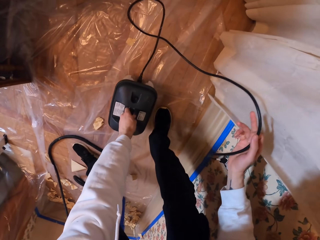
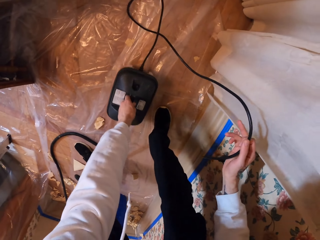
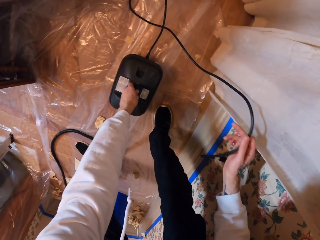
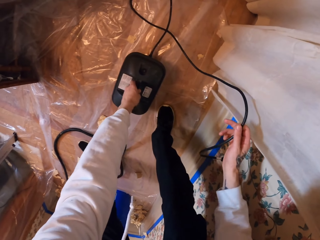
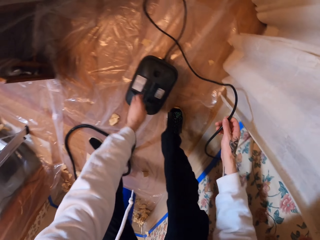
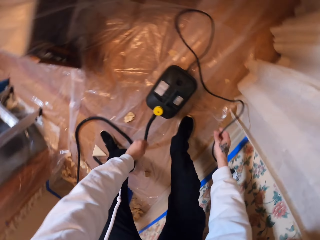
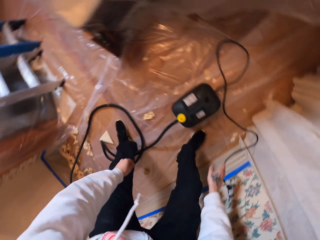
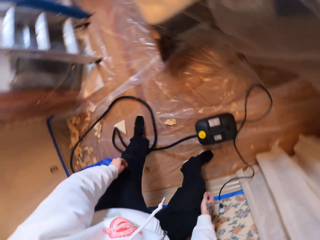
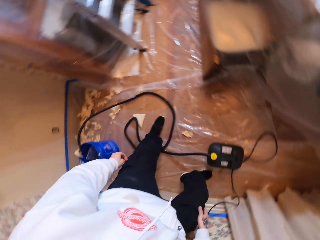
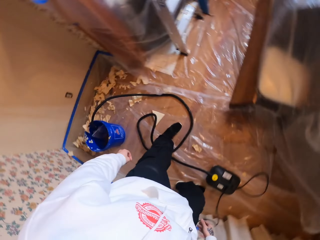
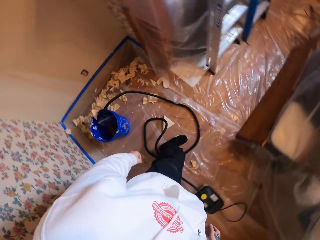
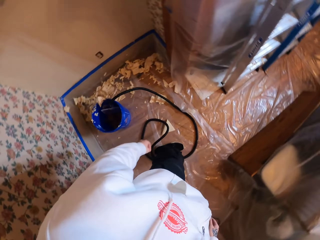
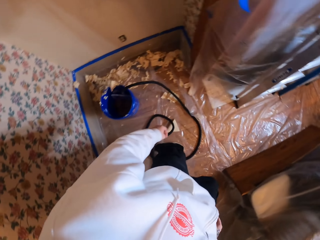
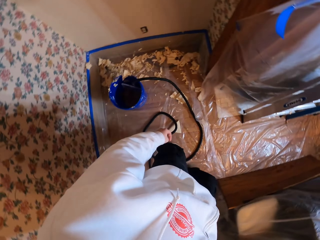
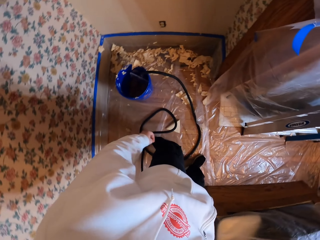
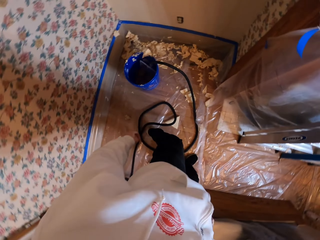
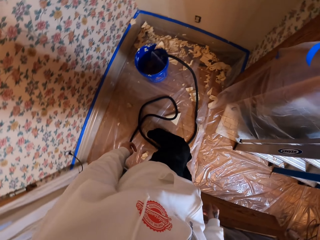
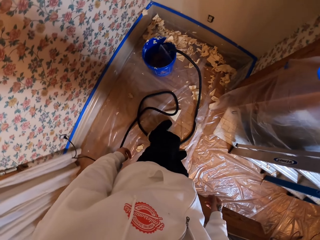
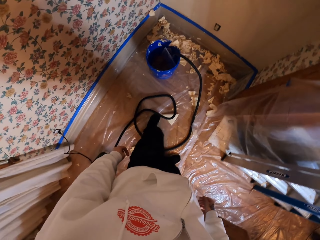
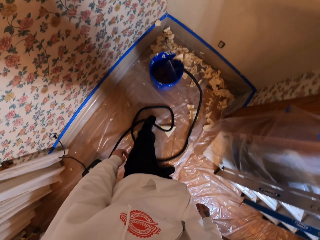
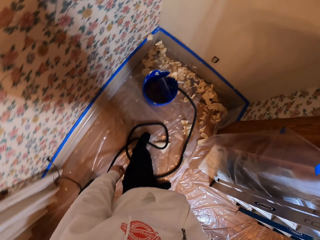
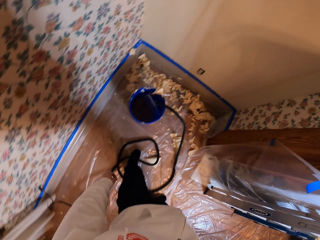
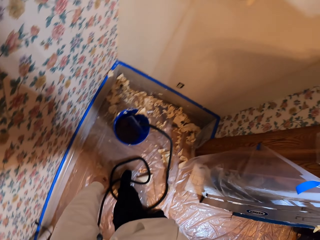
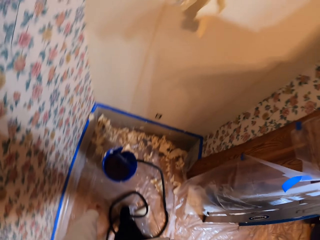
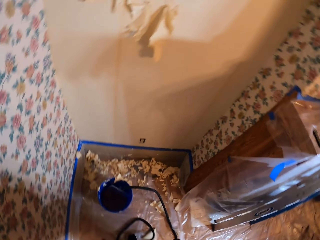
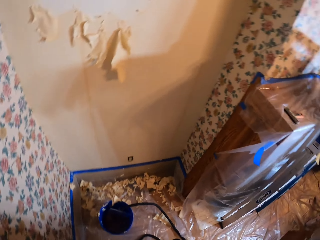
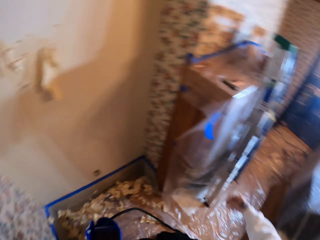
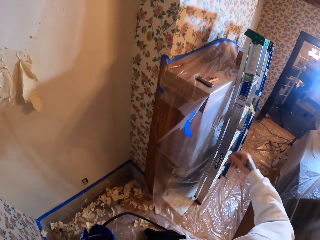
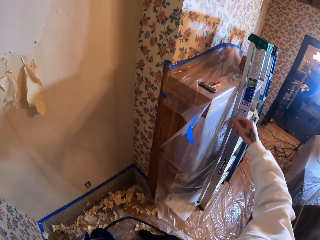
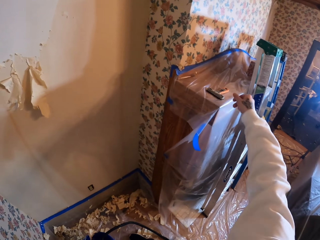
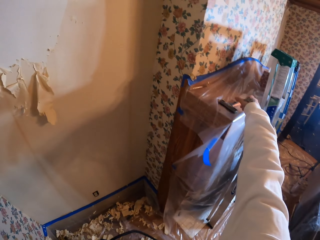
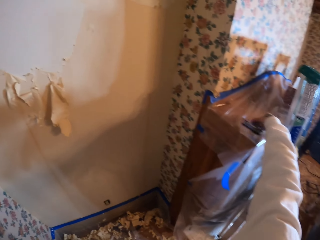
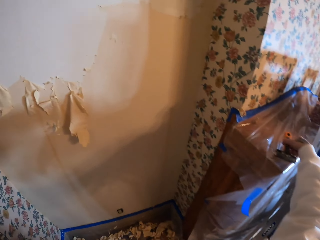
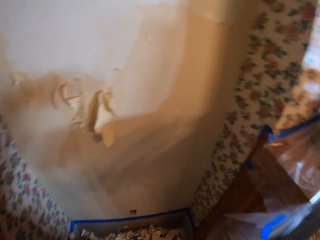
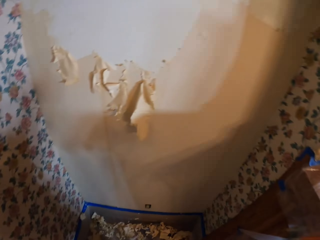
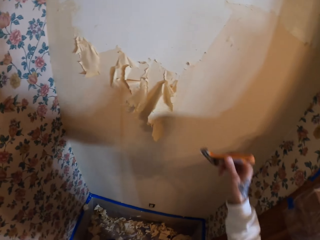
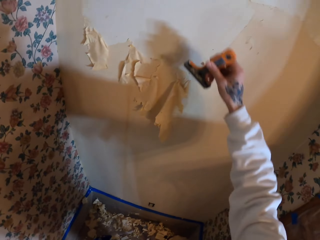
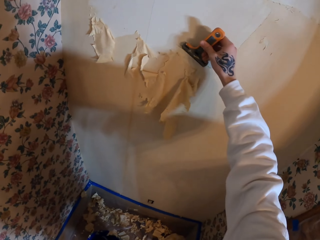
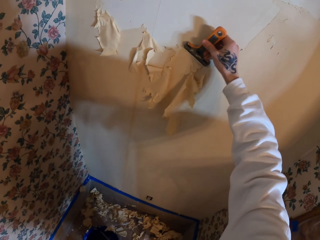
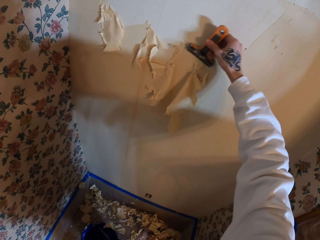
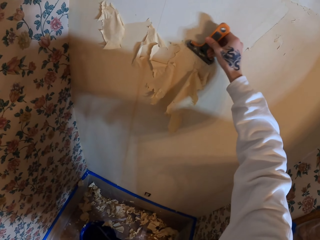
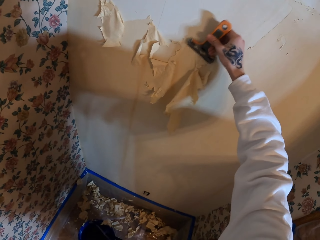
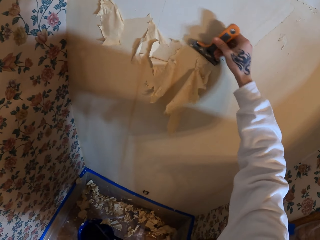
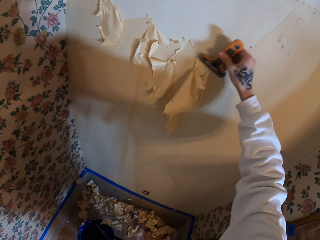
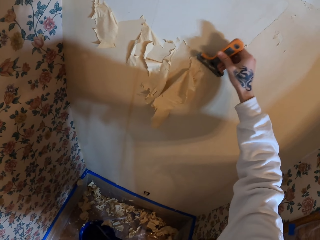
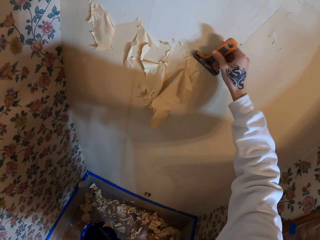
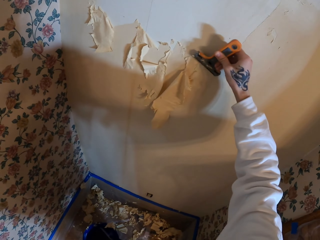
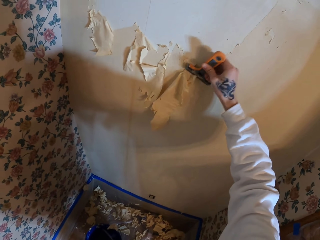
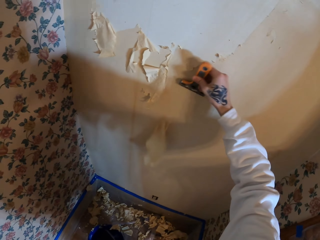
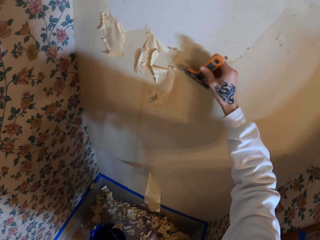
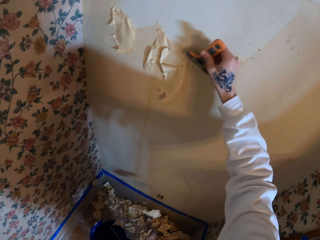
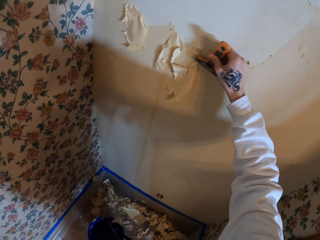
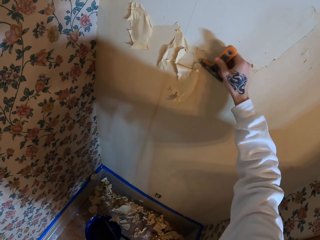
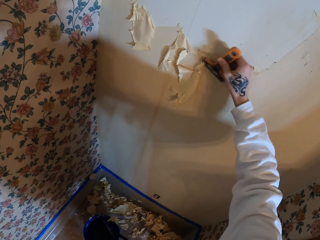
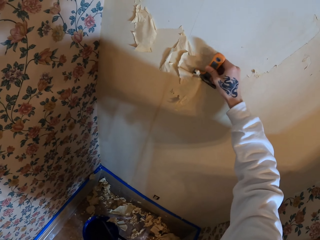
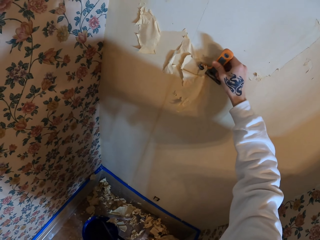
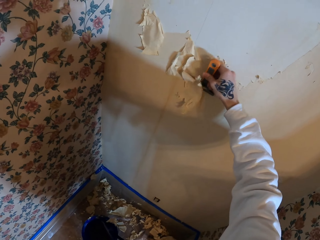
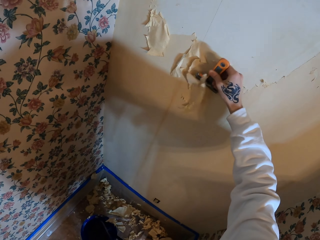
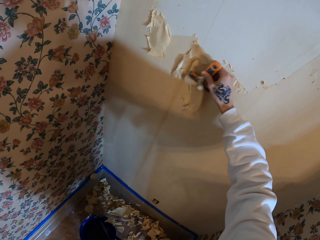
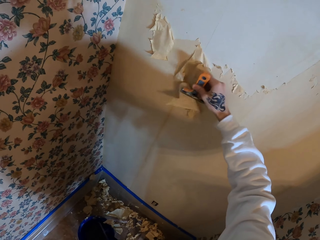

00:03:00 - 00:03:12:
The camera wearer drops the cable. They look around. They stare down. They pick up the wall scraper. They scrape the wallpaper off.

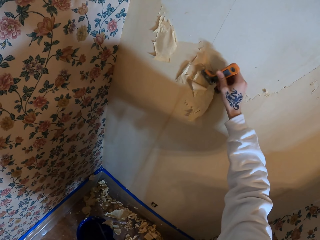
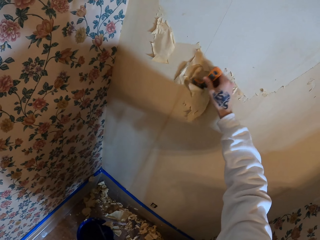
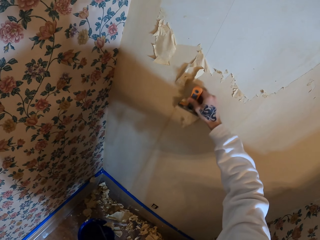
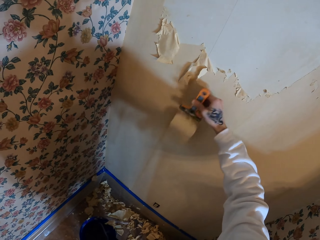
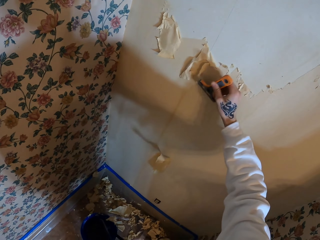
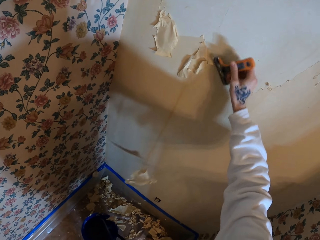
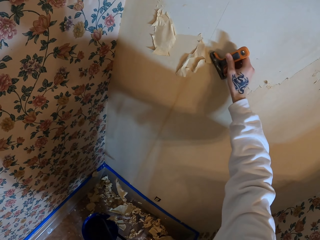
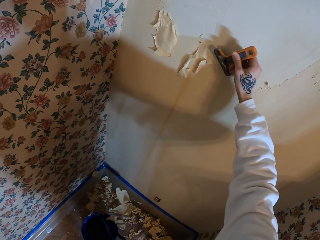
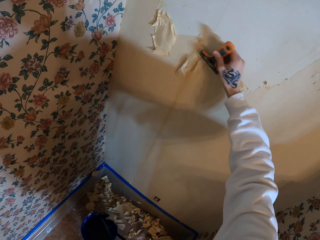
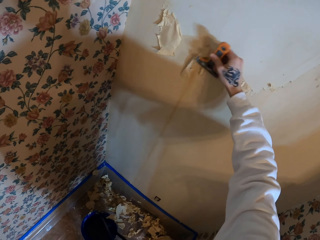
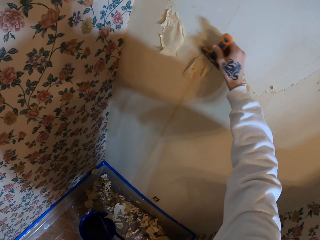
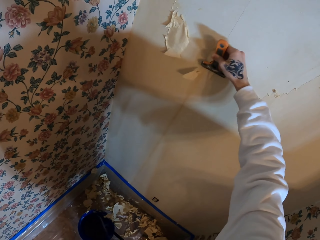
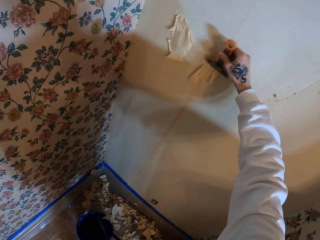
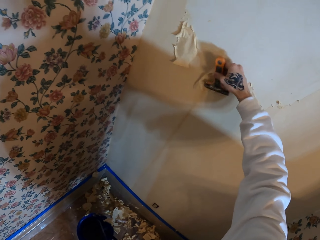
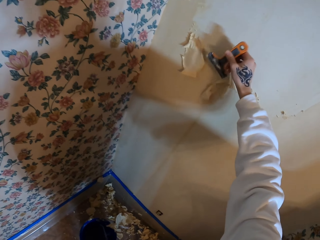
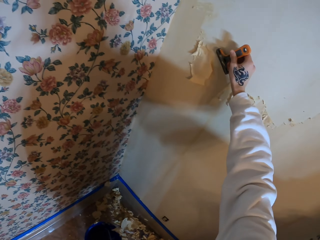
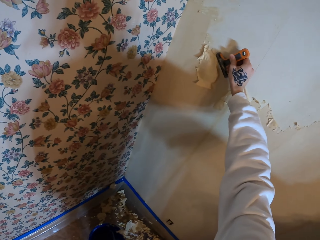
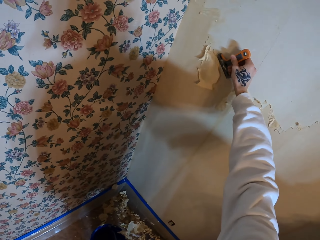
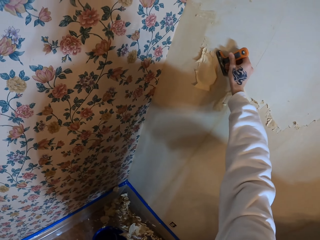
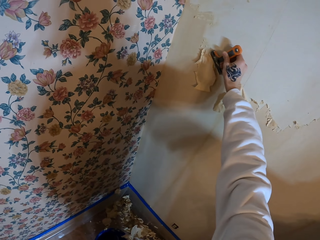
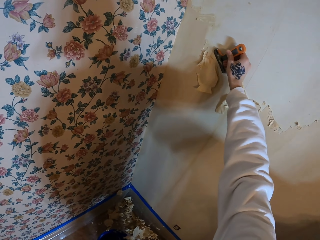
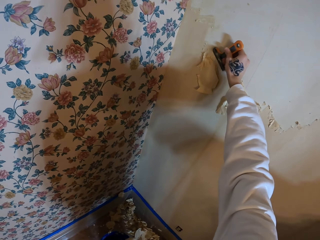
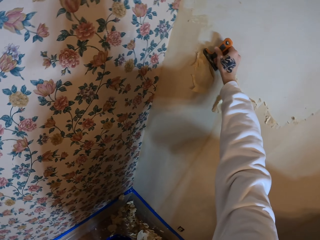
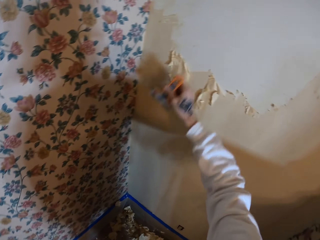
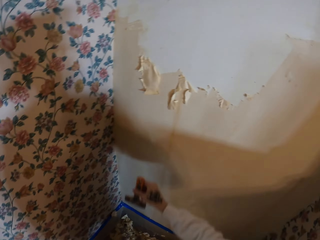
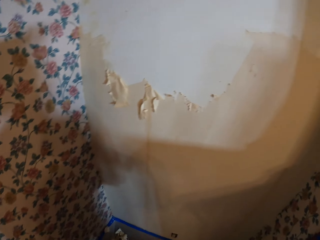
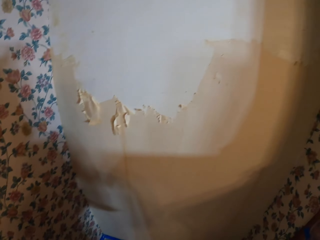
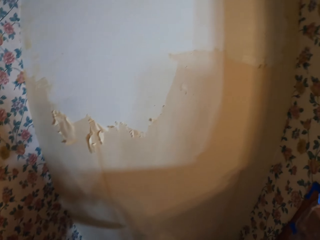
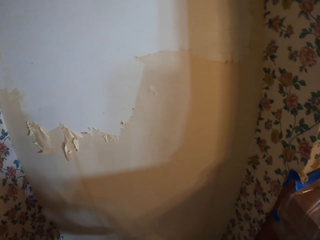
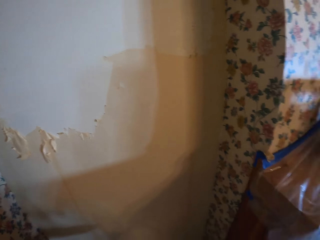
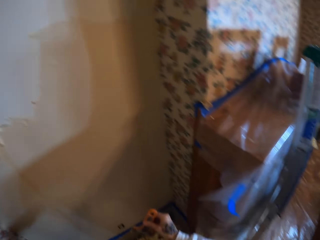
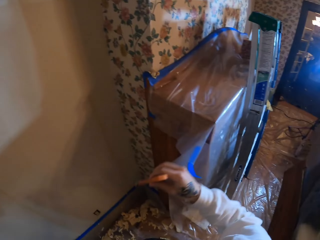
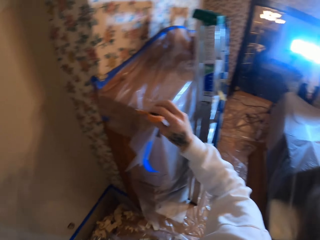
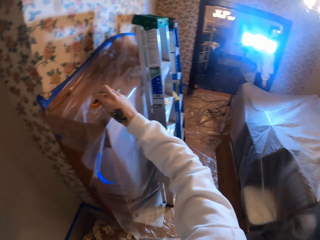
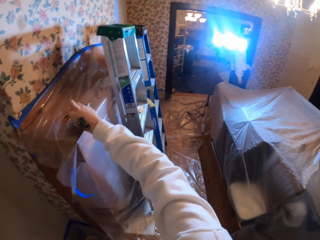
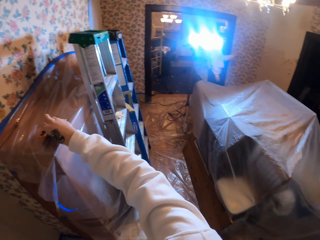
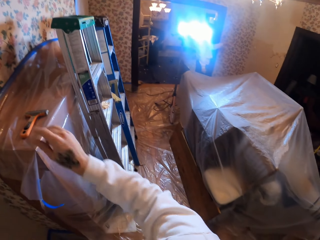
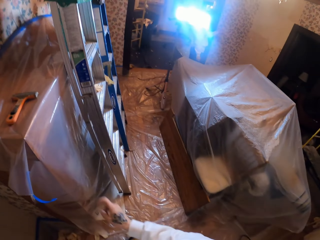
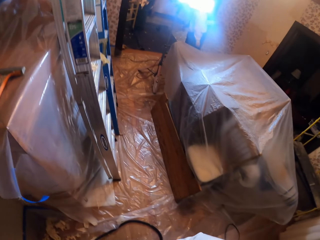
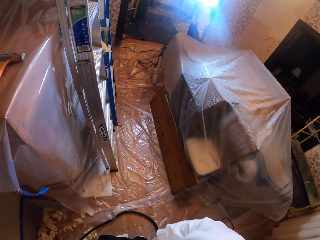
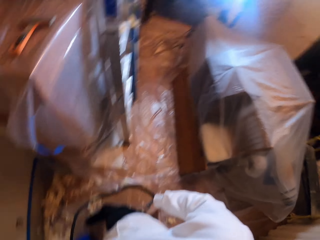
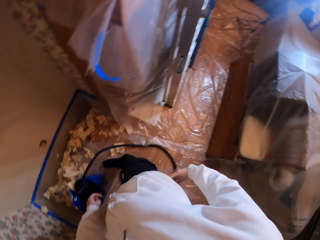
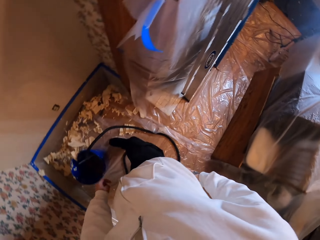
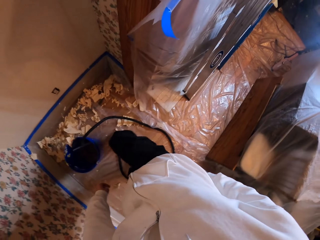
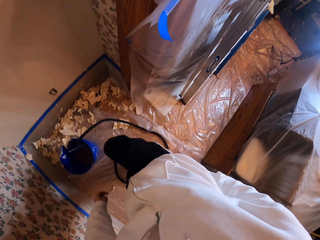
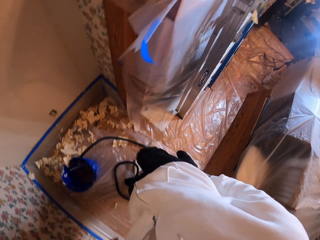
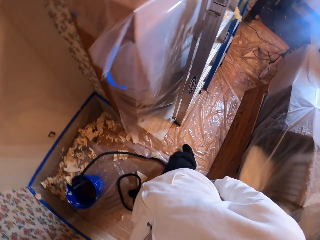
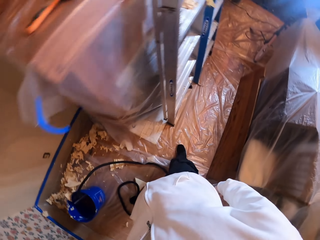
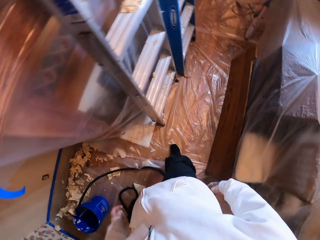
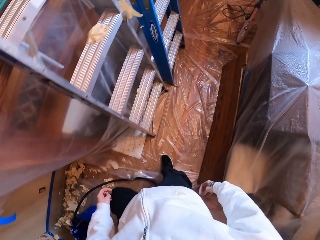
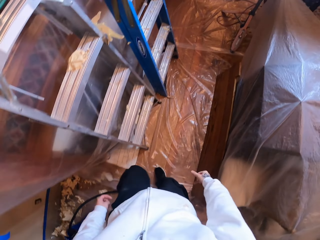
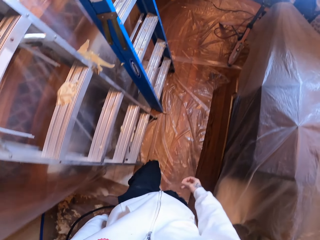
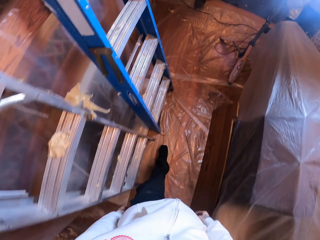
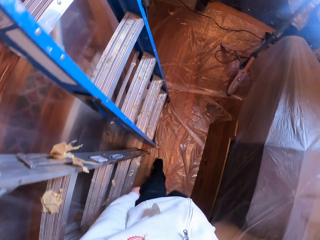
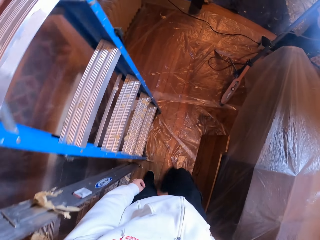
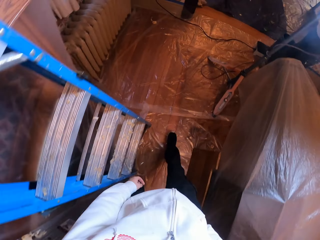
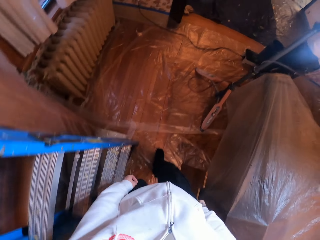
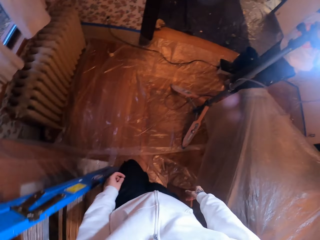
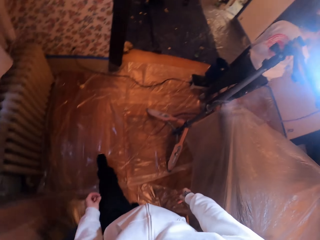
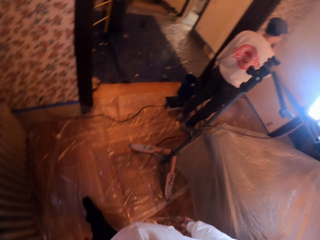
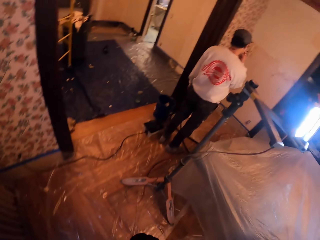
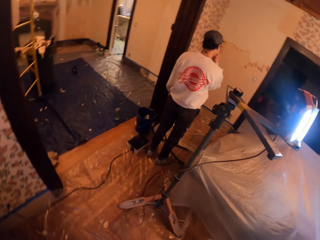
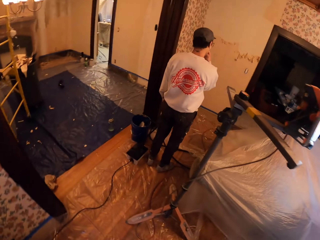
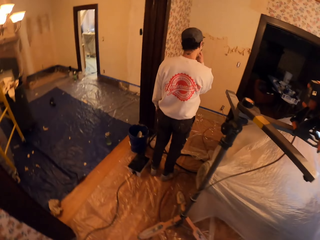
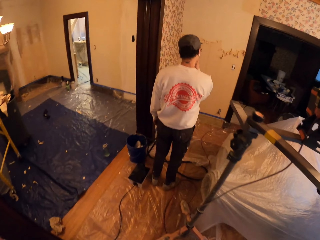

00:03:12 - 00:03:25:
The camera wearer looks around. They stare at the wall. They place the wall scraper on the cabinet. They look around. They stare down. They walk around the apartment.
